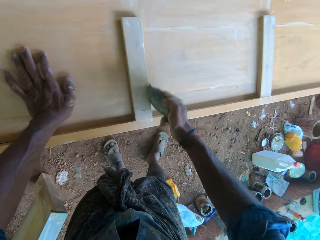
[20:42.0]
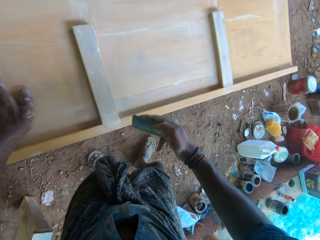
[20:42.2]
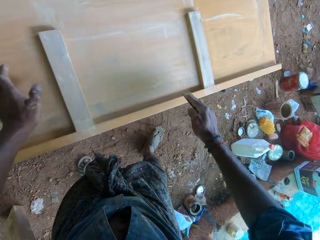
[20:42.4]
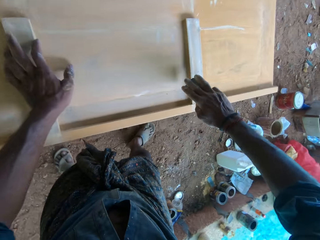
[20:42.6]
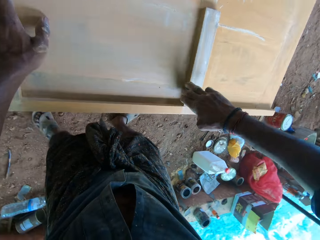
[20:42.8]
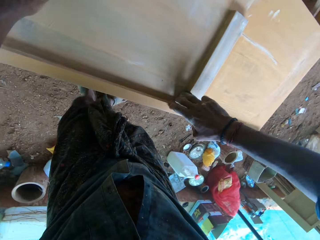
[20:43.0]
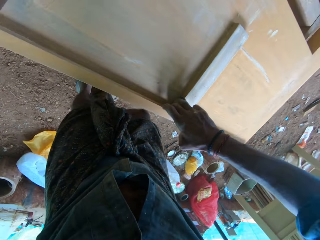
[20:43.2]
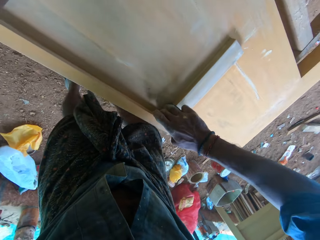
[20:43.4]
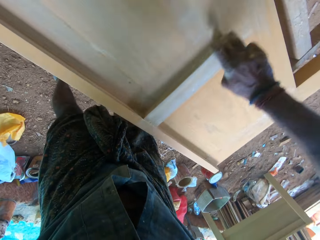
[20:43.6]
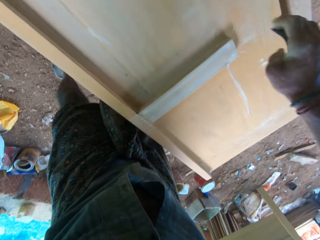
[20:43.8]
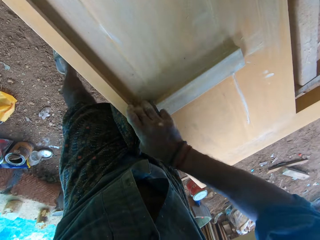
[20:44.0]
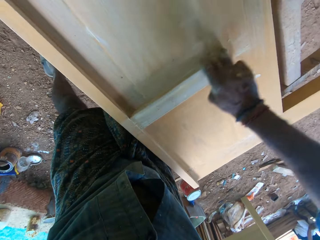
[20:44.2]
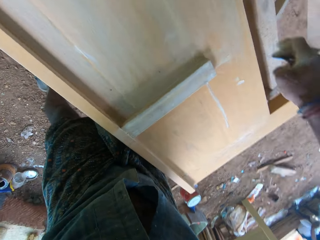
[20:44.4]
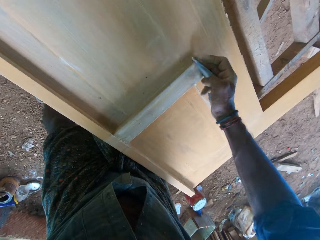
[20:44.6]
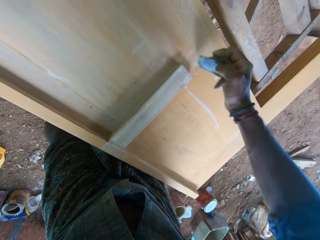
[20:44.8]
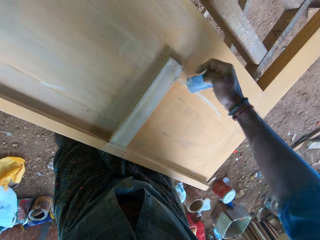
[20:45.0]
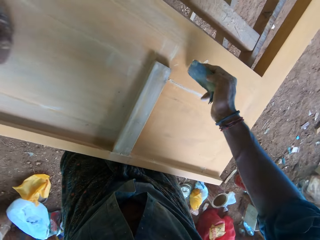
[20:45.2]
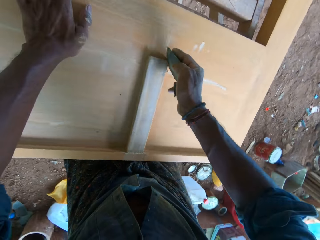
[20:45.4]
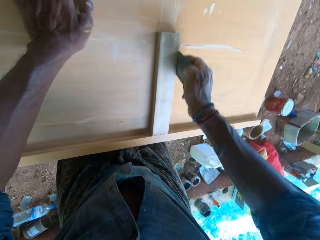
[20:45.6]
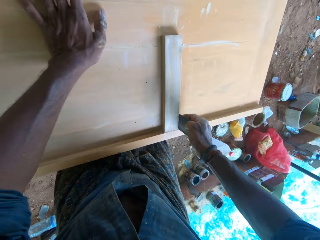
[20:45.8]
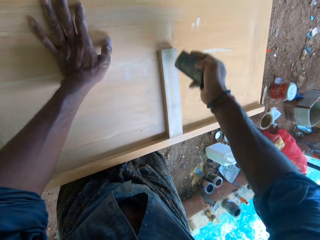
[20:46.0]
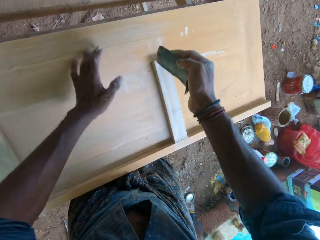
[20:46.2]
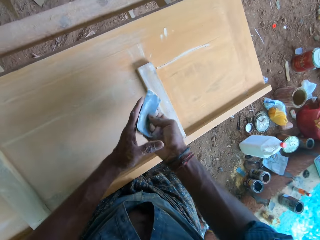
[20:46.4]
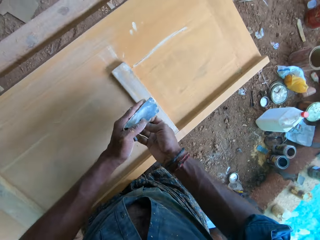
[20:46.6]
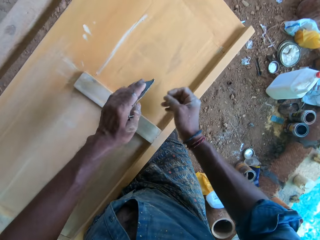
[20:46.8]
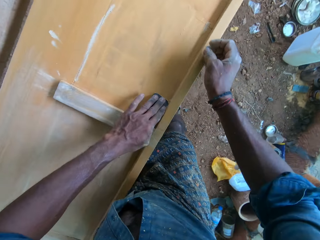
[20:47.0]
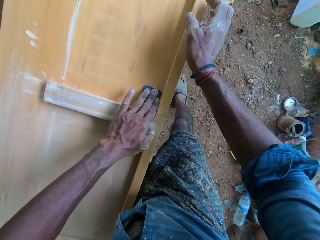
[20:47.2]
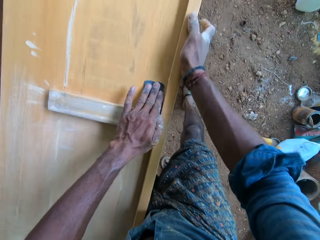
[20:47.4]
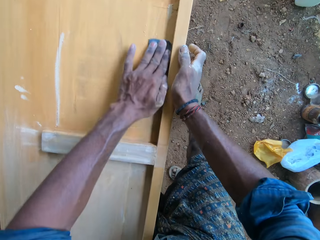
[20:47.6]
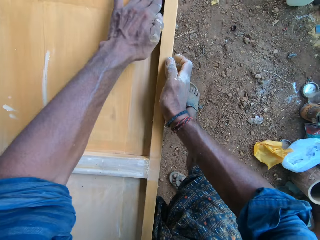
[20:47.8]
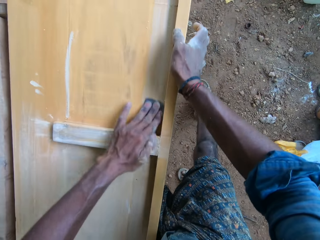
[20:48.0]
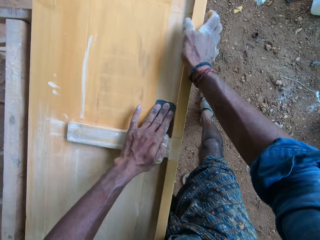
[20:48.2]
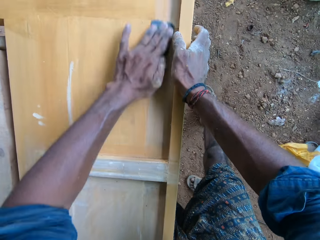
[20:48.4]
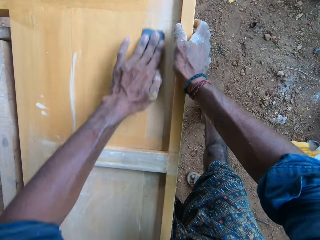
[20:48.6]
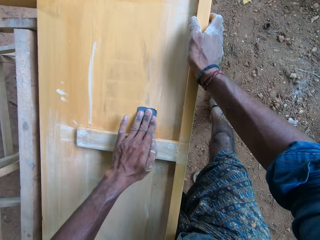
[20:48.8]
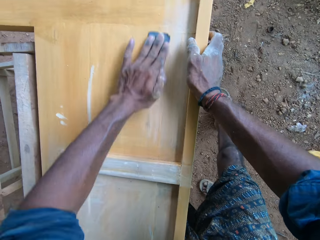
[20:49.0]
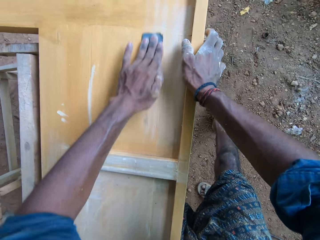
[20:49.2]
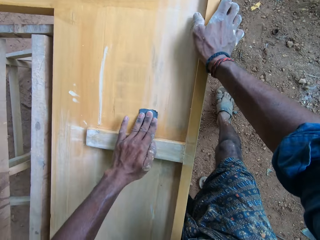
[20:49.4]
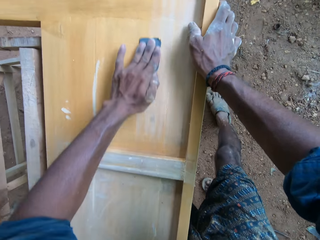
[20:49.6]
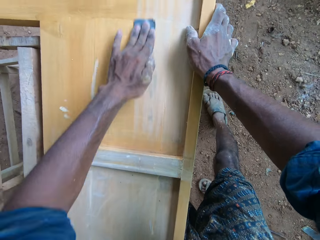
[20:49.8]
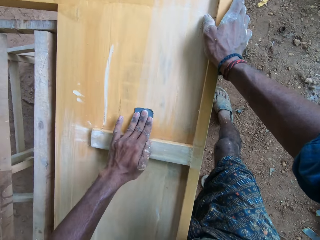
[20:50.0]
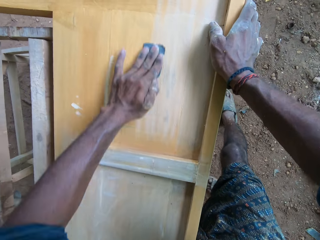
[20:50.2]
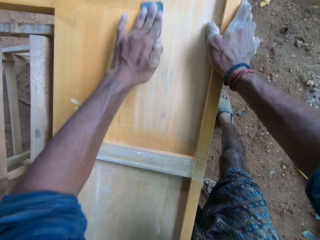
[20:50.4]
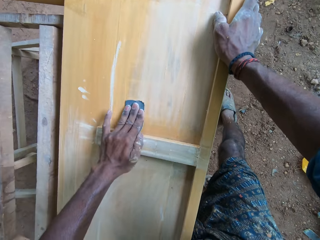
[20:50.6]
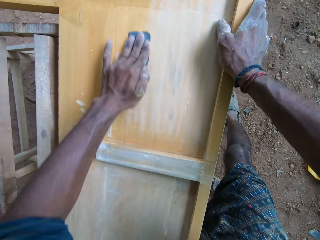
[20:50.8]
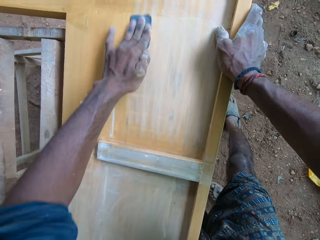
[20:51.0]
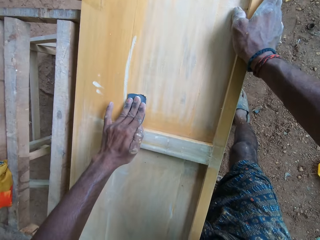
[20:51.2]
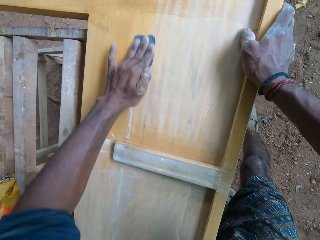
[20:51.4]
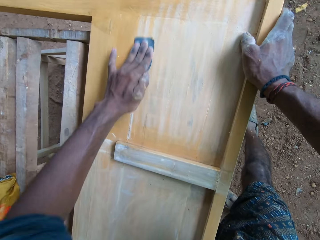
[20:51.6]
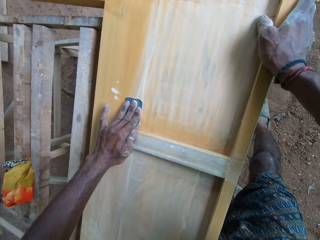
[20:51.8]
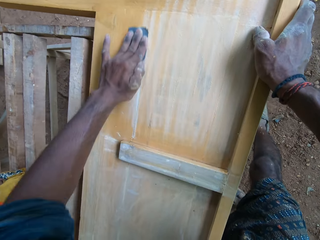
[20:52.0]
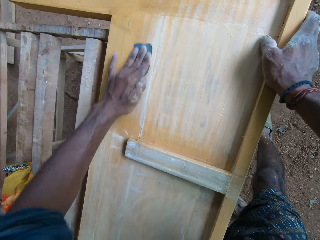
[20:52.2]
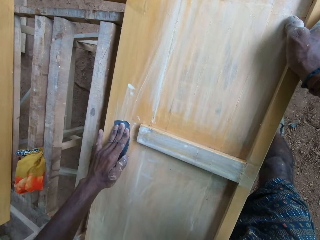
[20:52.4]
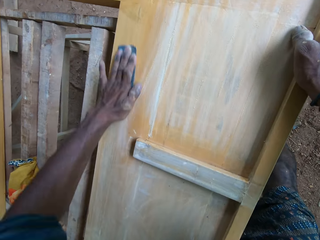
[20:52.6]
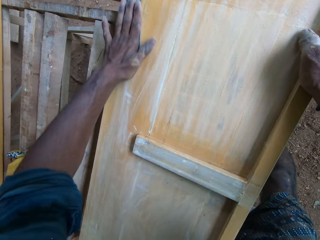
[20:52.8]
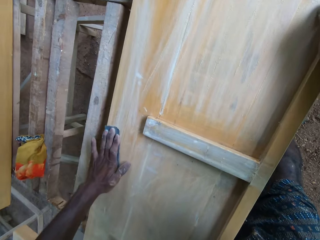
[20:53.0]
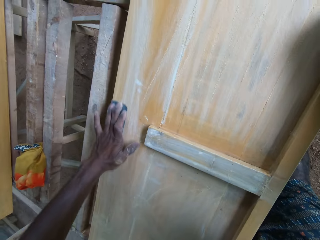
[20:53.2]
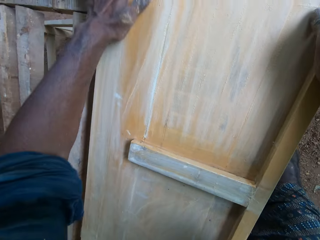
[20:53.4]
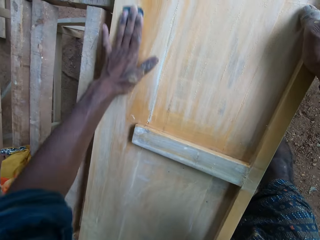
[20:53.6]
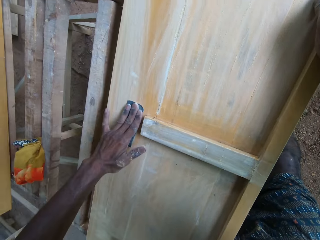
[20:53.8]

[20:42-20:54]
The camera wearer puts his left hand on the wooden bed frame. He puts his left hand on the wooden bed frame again. He passes the sandpaper from his right hand to his left hand. He sands the wooden bed frame with the sandpaper in his left hand. He puts his right hand on the wooden bed frame. He scrubs the wood with the sandpaper.

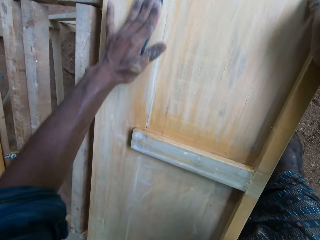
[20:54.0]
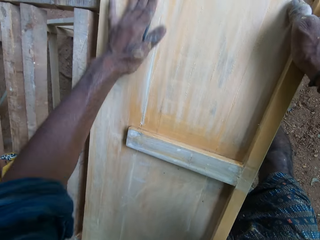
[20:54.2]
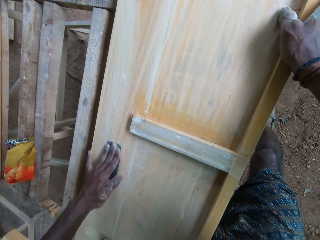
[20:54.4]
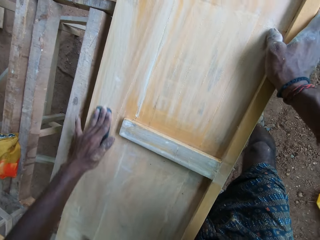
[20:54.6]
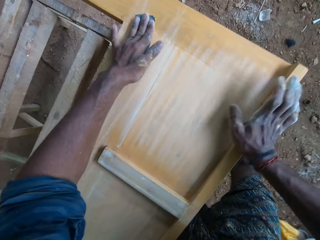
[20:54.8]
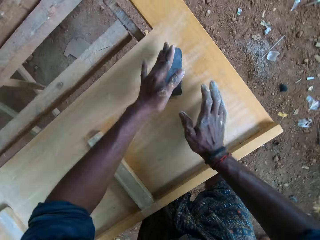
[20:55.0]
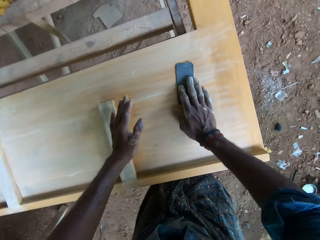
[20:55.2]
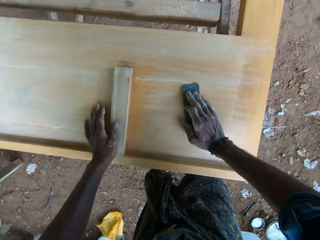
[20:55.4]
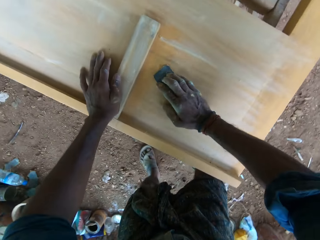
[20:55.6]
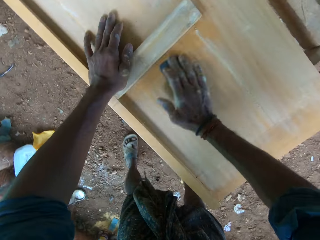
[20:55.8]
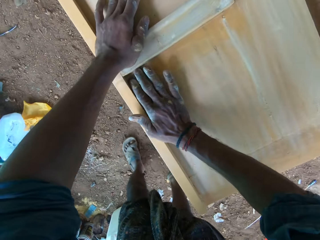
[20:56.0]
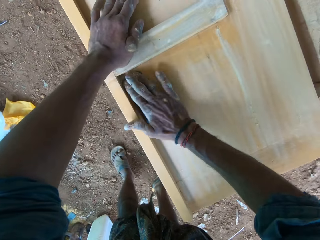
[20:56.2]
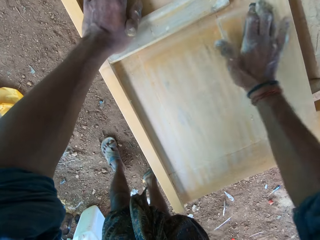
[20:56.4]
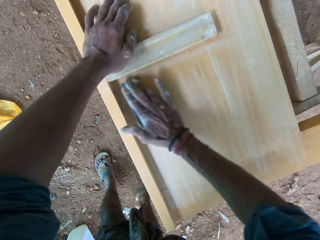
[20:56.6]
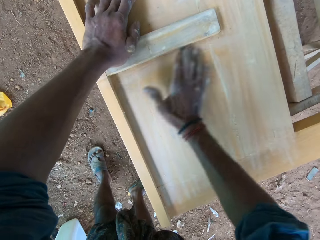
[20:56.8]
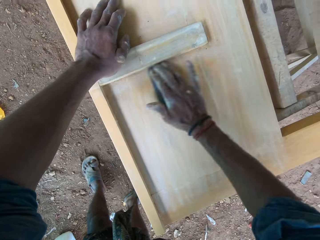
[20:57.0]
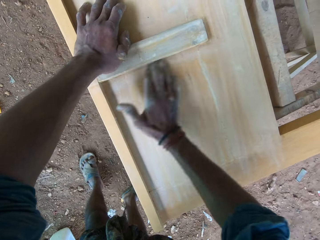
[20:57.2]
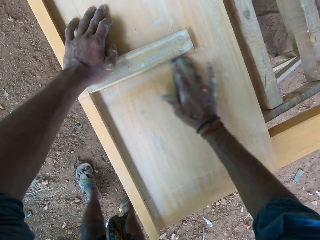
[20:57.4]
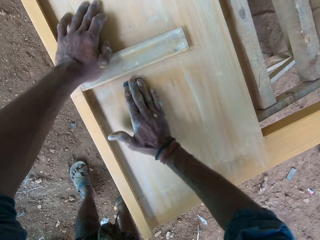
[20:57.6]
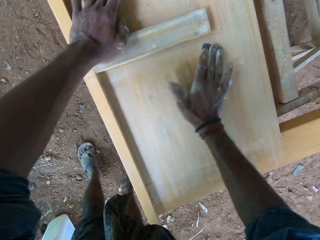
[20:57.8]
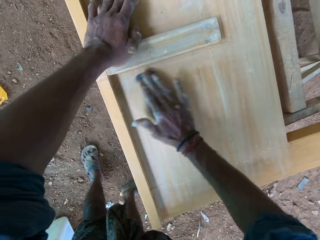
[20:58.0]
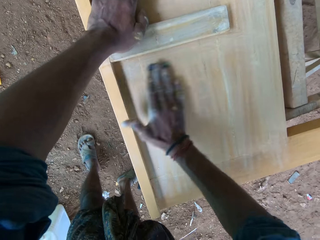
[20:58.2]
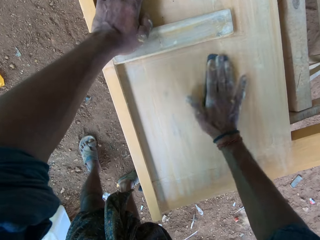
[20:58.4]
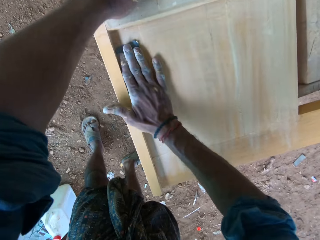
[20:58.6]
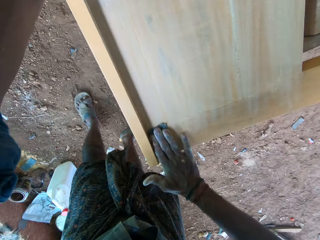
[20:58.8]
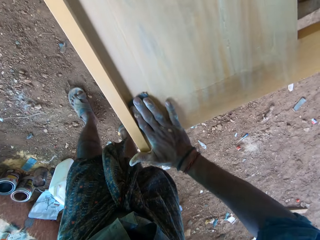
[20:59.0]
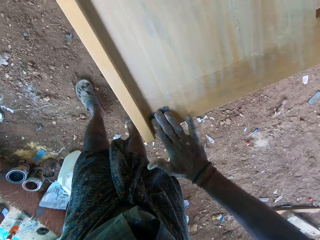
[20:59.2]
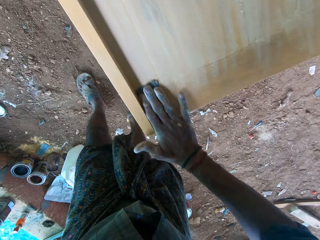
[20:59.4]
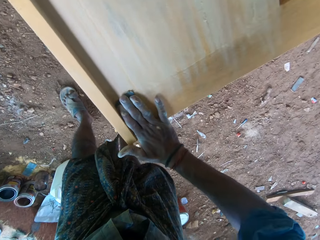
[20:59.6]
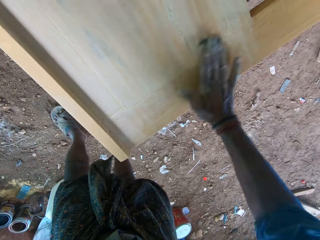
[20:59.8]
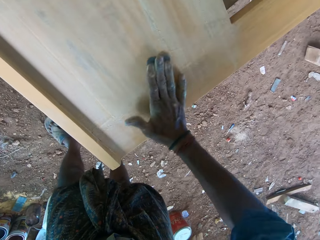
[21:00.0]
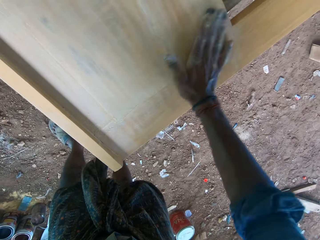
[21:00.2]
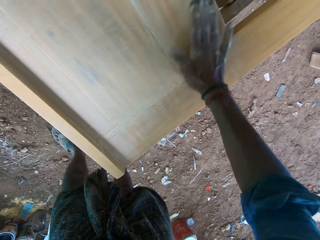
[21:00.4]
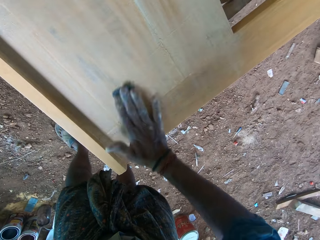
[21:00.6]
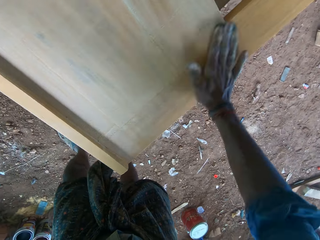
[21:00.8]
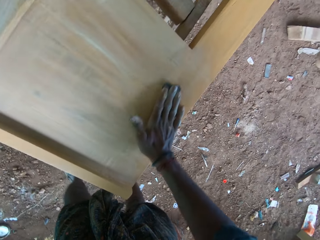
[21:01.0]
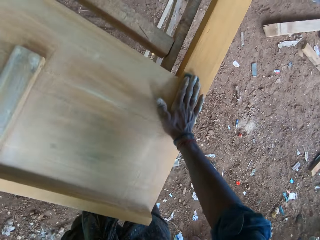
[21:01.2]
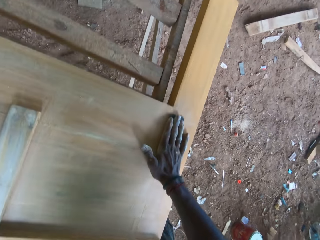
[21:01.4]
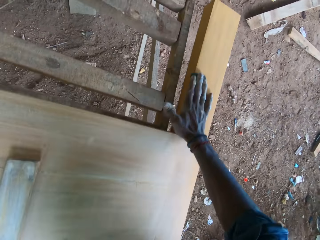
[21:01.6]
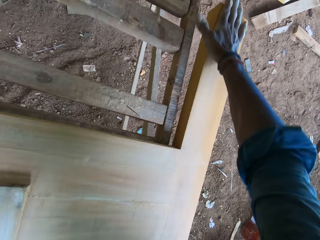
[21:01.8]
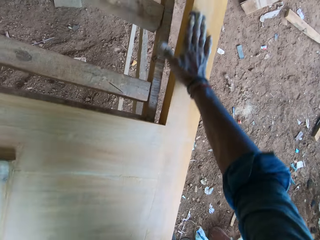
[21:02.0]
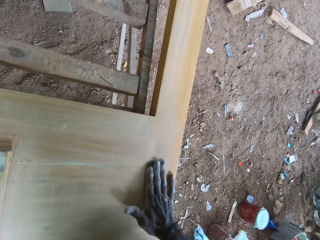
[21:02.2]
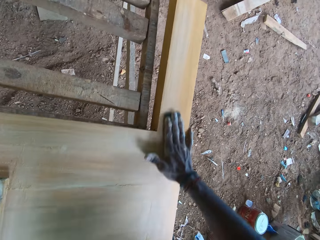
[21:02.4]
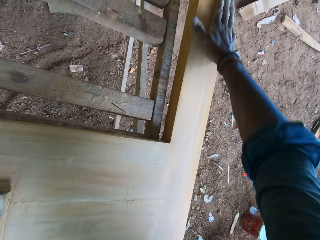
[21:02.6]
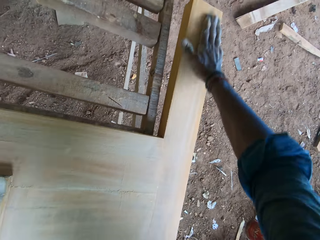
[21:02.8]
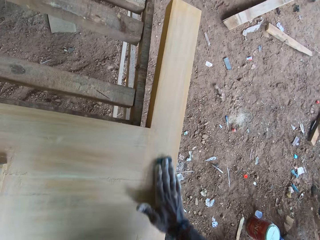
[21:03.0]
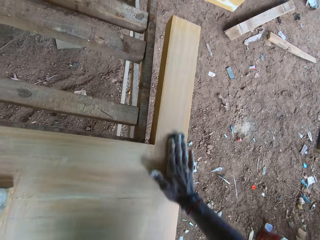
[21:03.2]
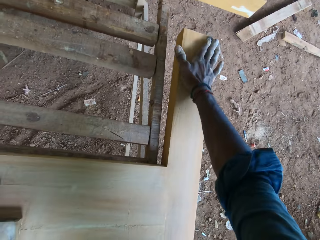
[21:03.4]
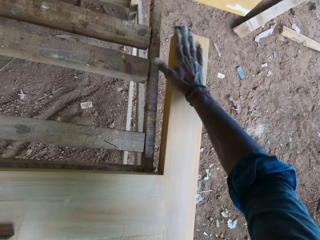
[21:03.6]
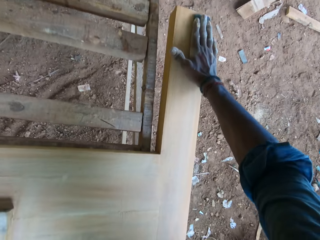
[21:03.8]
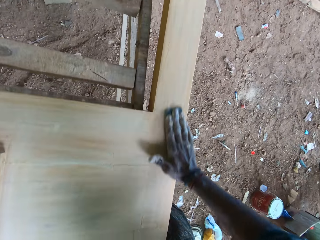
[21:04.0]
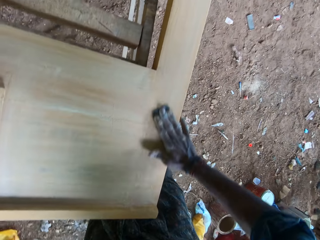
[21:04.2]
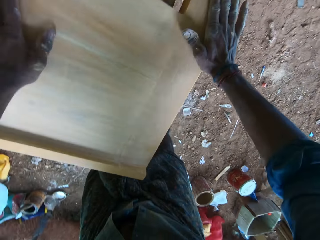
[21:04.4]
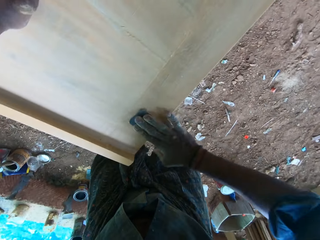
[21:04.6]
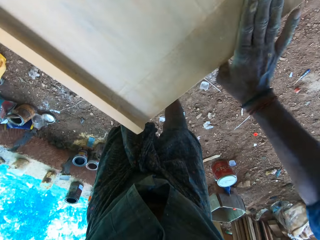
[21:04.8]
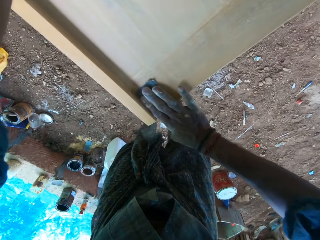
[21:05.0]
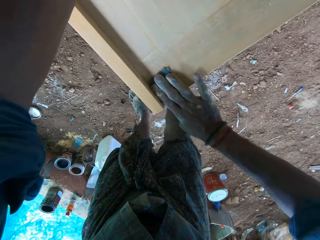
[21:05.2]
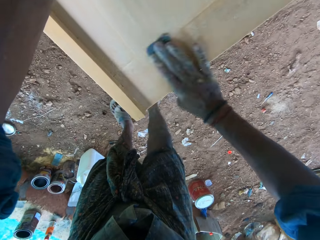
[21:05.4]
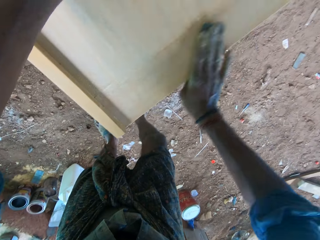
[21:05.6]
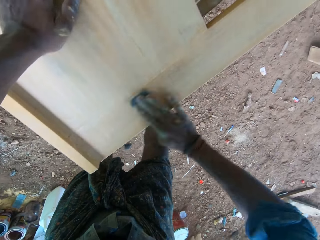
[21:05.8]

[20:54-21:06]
The camera wearer sands the wooden bed frame with the sandpaper on the wooden bed frame with his right hand. He puts his left hand on the wooden bed frame. He shifts his left hand over the wooden bed frame.
